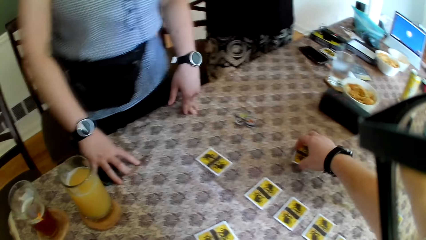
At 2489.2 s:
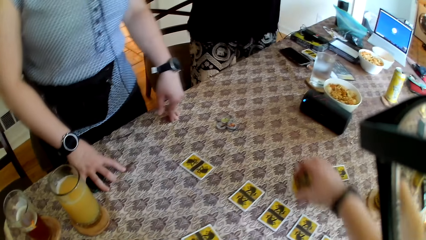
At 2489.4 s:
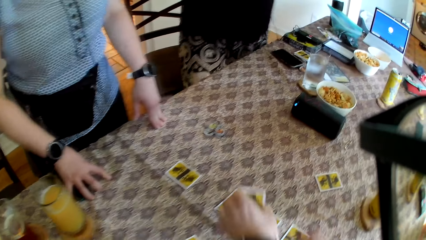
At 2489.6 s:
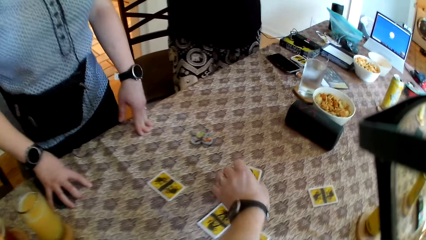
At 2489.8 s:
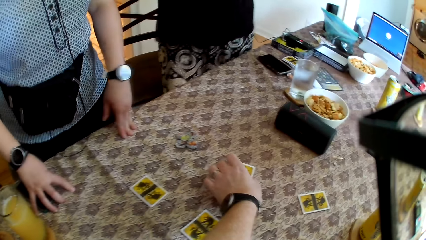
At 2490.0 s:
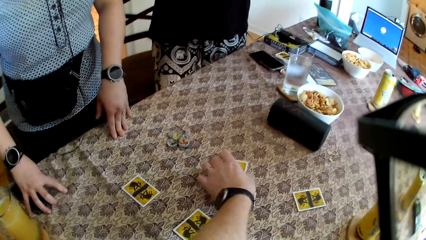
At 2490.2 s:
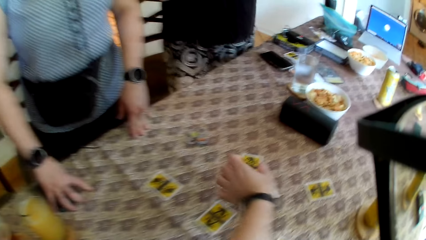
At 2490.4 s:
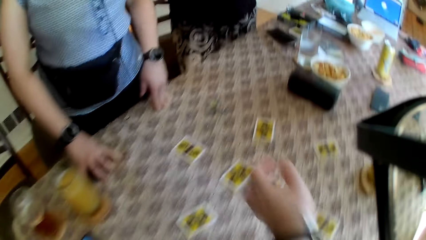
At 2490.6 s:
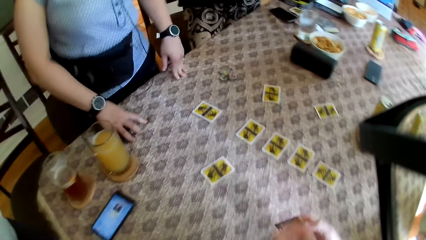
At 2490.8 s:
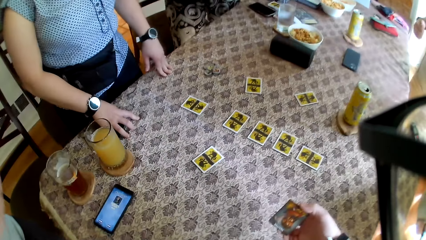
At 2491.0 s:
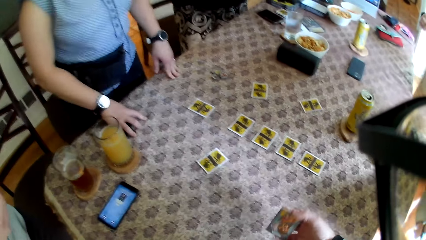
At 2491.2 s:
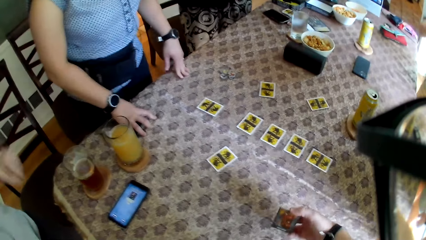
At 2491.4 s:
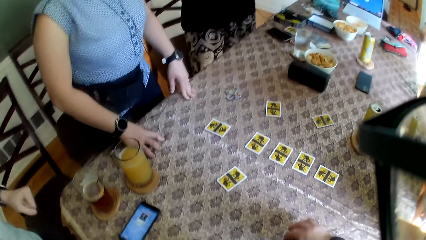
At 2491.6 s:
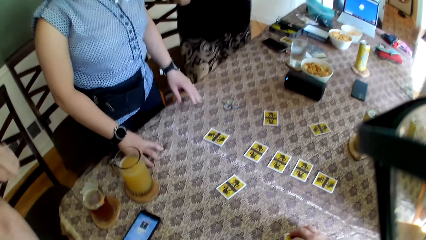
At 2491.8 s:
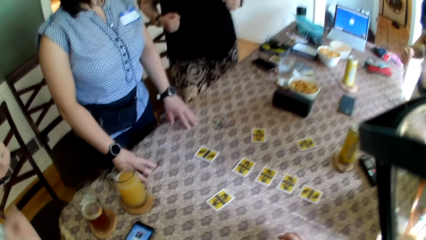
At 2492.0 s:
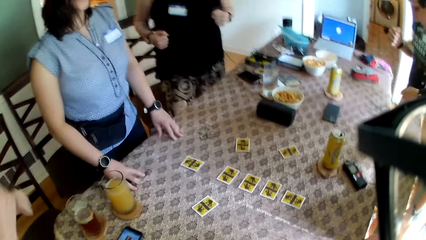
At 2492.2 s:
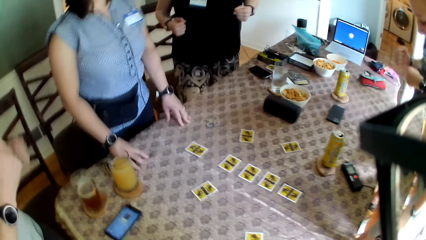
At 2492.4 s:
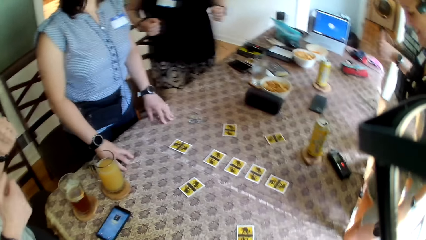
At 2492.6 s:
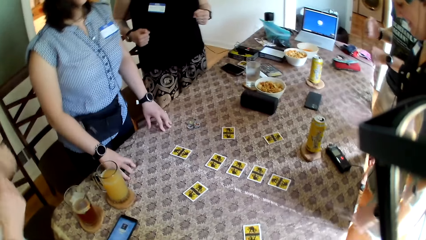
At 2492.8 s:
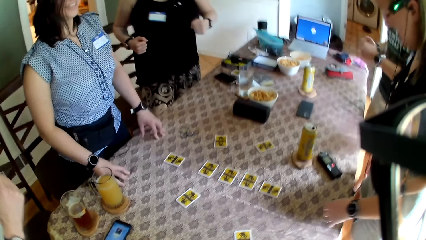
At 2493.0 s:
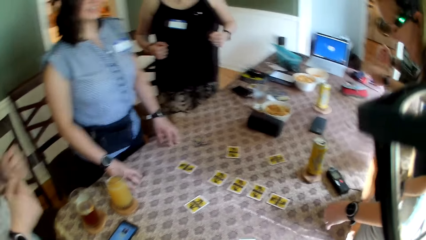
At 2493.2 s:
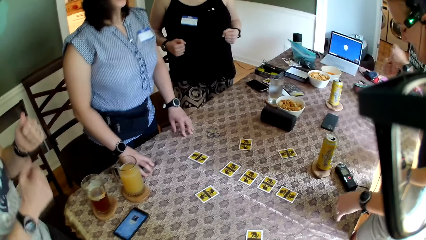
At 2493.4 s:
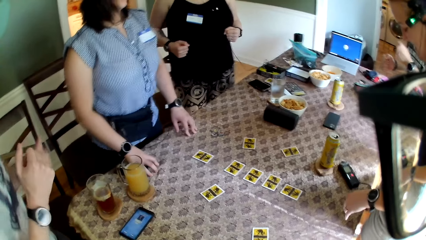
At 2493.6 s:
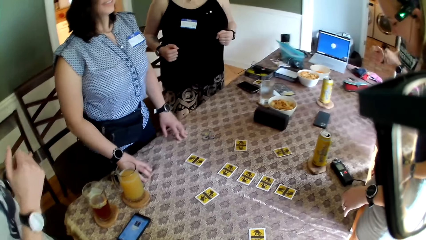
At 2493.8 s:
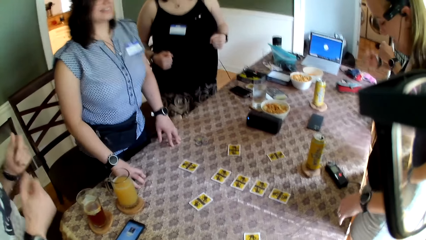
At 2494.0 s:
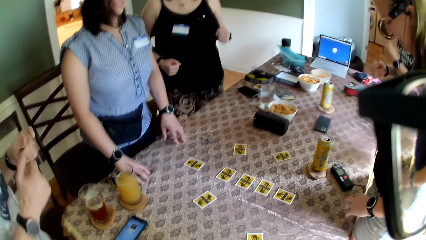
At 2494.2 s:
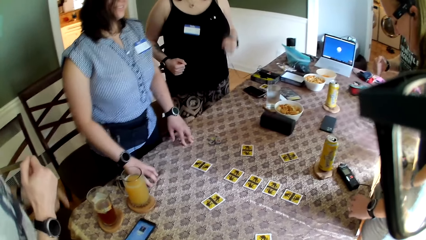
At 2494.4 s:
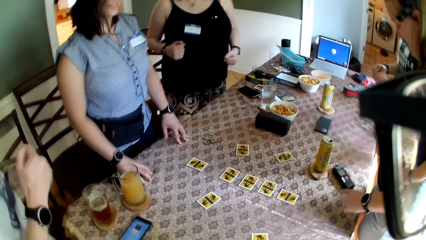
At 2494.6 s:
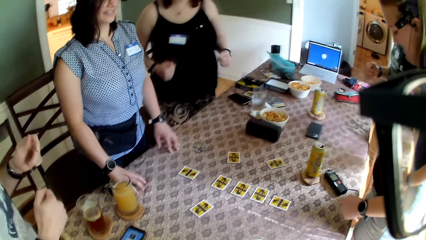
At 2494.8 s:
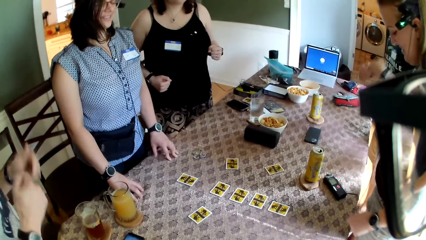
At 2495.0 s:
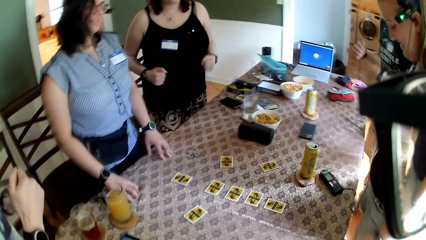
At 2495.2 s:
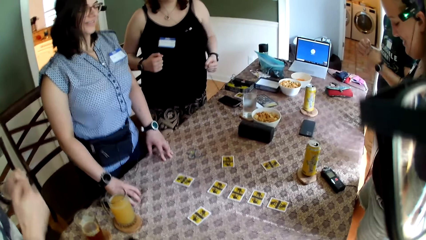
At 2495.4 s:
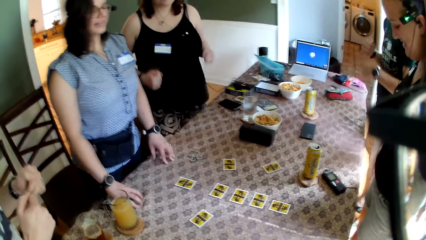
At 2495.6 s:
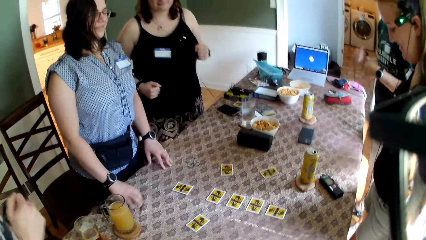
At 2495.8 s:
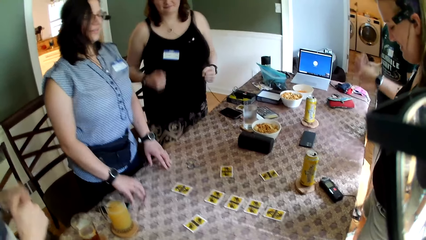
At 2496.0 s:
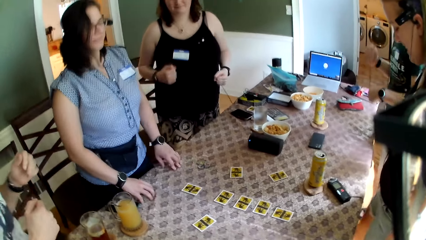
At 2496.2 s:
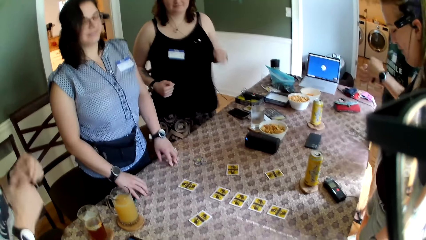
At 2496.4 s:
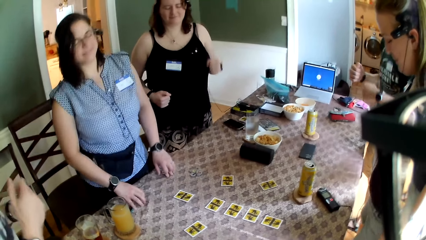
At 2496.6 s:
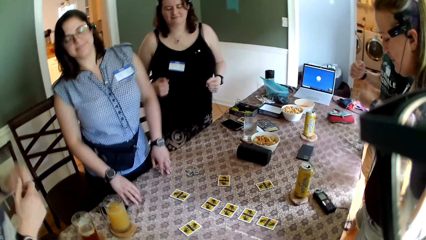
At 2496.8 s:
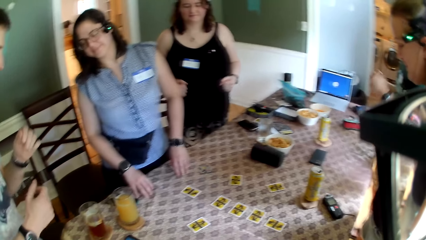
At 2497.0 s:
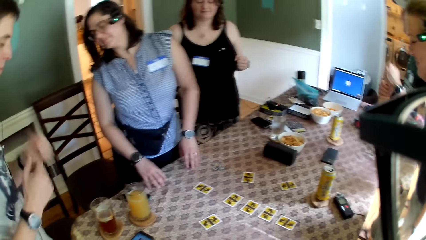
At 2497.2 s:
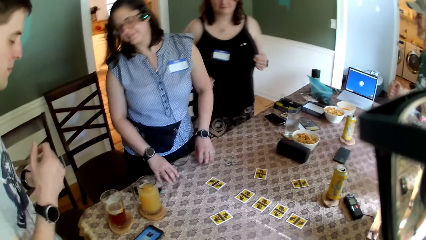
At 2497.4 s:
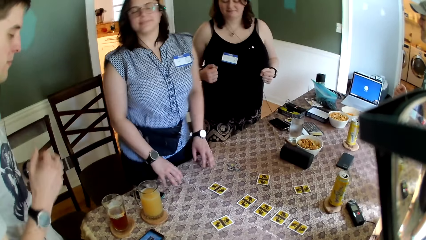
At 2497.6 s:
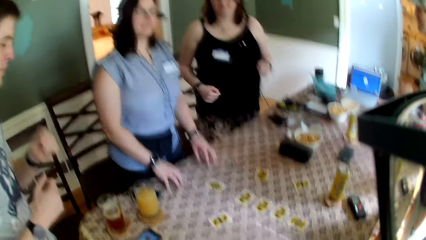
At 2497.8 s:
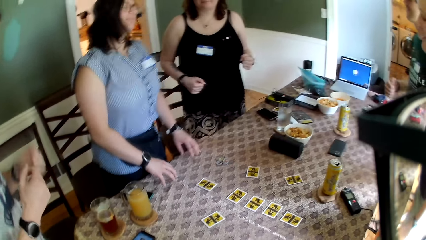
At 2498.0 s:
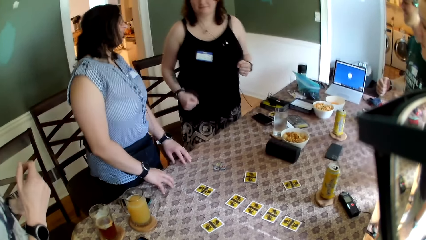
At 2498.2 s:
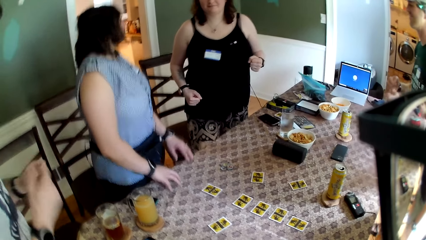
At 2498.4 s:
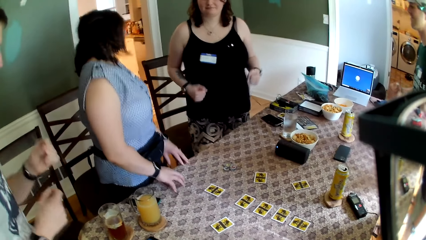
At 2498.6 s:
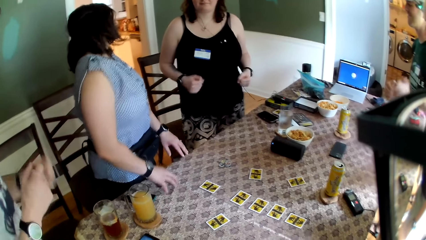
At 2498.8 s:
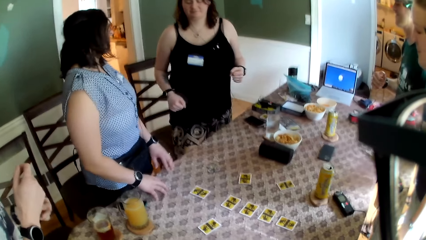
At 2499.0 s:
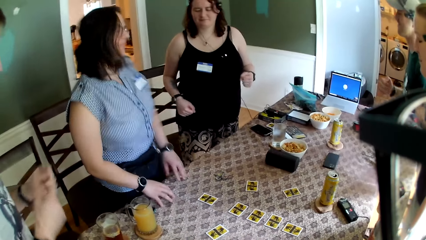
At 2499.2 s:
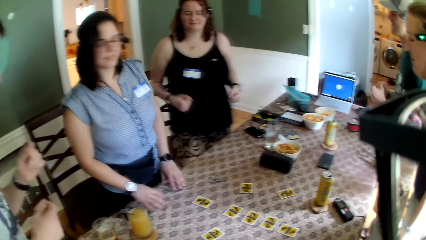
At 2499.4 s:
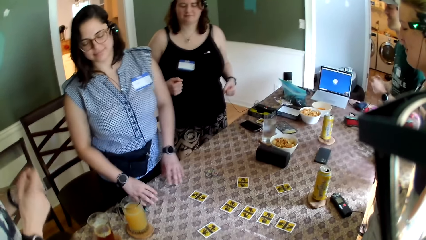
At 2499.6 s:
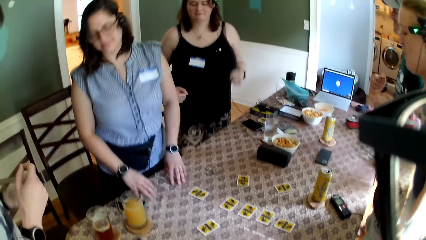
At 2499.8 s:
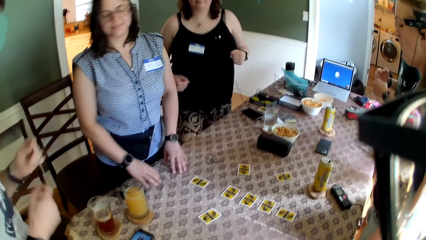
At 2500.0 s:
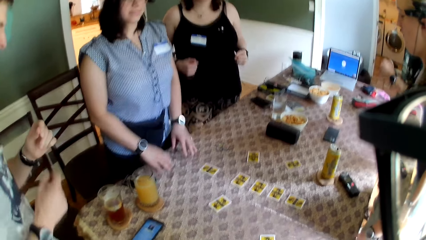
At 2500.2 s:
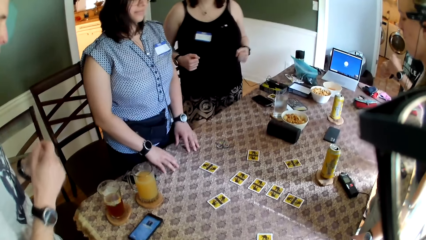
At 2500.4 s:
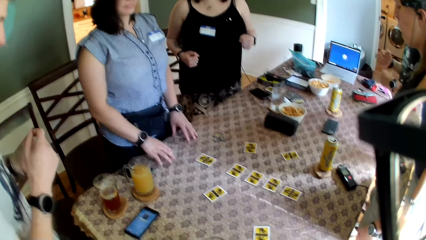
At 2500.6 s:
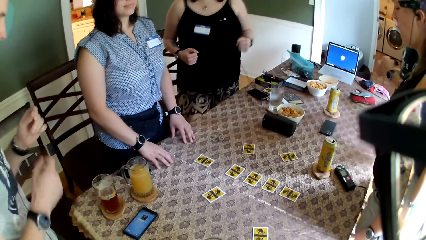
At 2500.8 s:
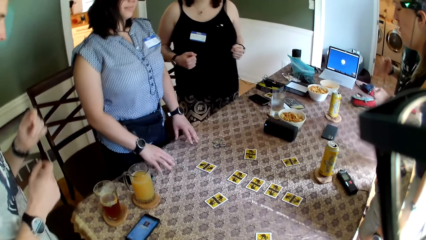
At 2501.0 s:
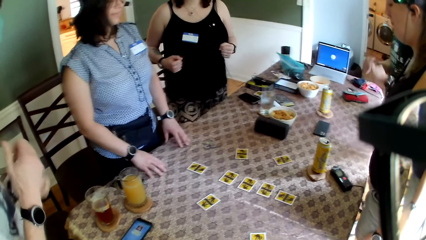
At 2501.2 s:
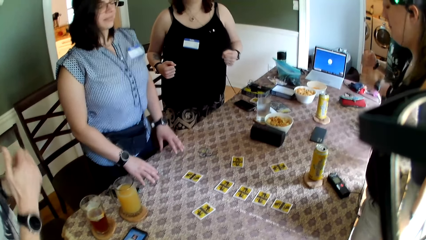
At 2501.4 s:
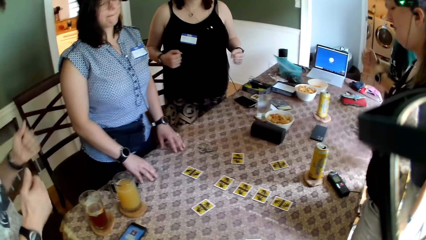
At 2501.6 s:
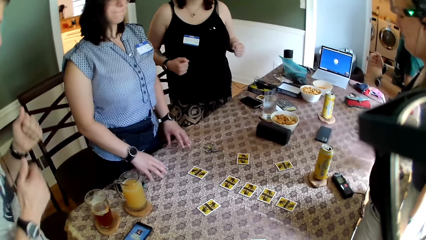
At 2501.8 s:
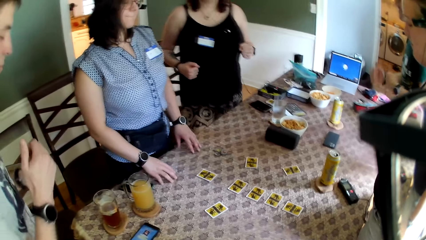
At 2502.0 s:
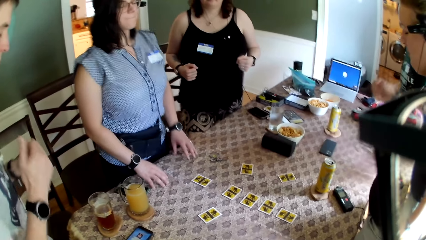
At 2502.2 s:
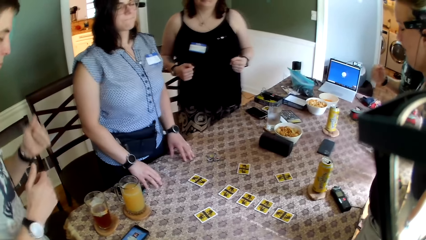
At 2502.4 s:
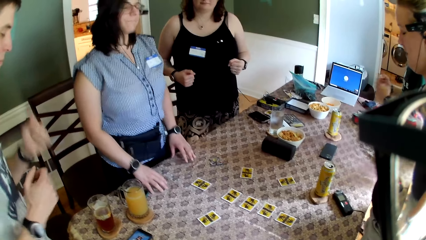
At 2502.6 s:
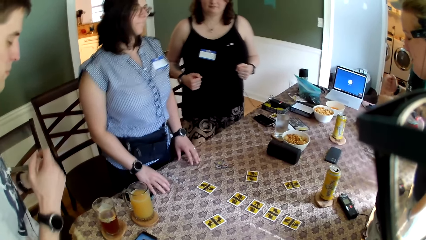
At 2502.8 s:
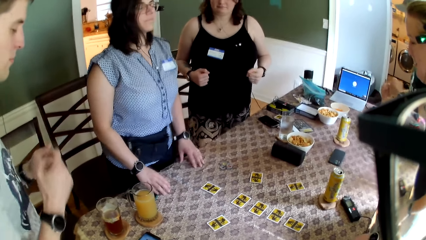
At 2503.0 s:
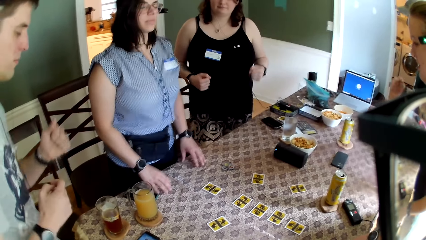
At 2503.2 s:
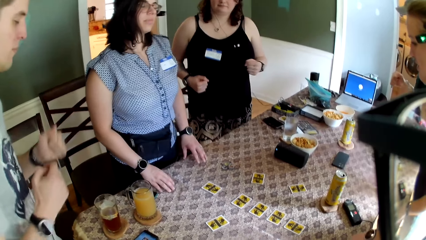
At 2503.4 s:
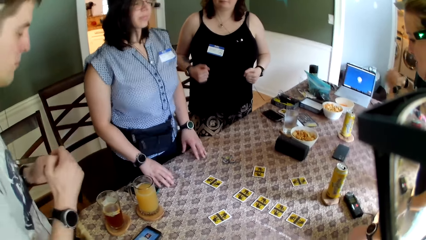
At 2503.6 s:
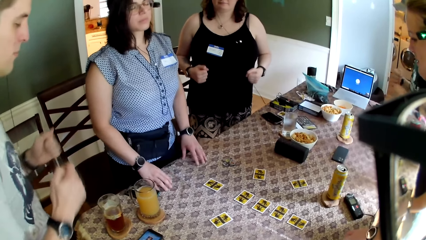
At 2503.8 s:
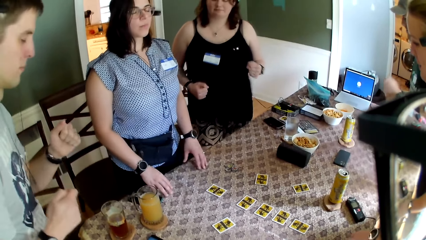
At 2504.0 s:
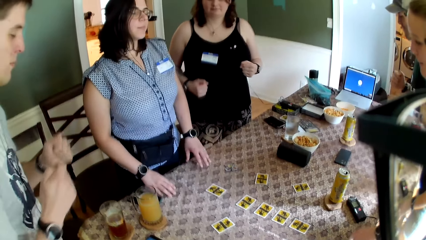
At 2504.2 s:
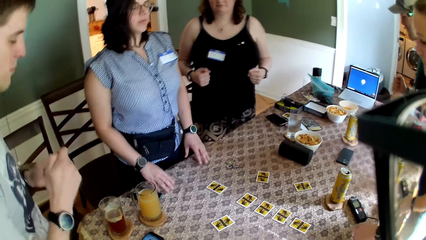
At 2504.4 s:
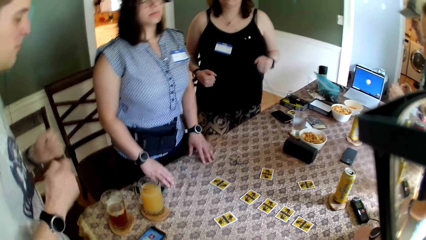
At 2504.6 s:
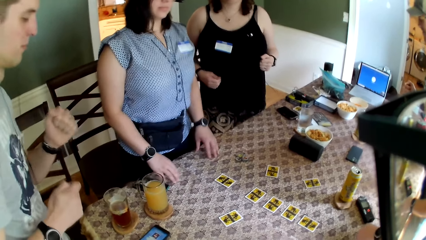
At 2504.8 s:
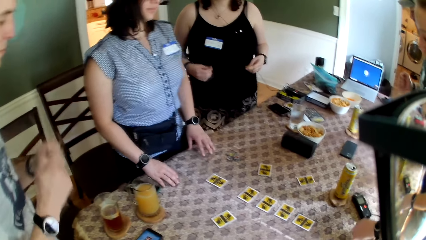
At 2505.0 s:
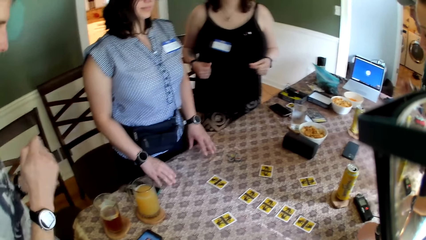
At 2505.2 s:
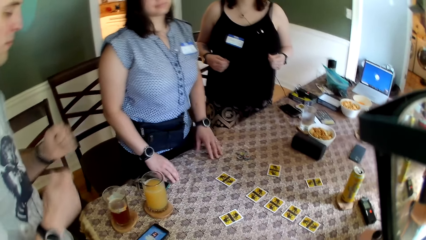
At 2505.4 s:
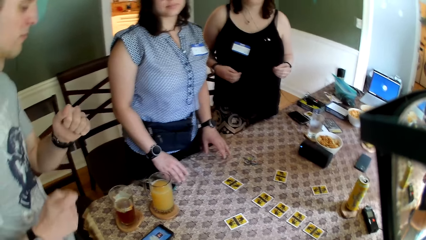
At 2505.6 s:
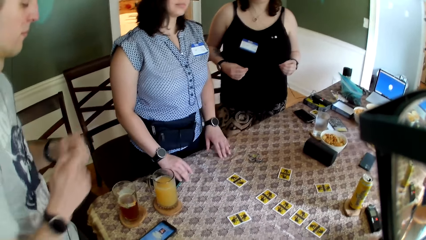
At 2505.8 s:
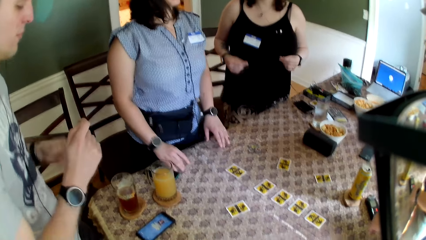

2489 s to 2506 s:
The camera wearer touches a card on the table with his right hand. He picks up the card on the table with his right hand. He drops the card on the table with his left hand. Three women dance on the floor. The camera wearer holds the card with his right hand. Two men dance on the floor. The camera wearer stands on the floor. He drops the card on the table with his right hand. A woman moves her body.
